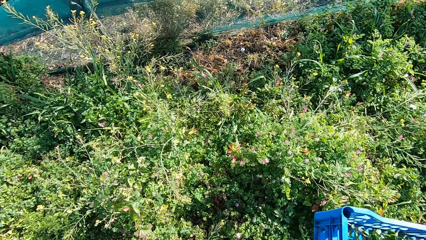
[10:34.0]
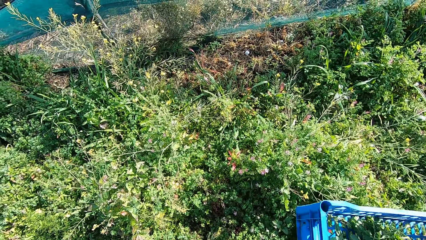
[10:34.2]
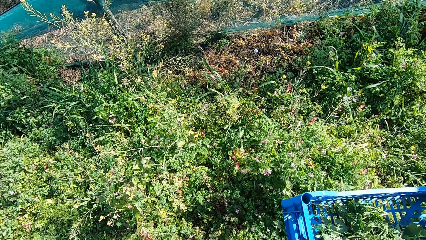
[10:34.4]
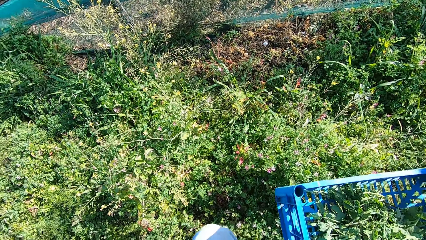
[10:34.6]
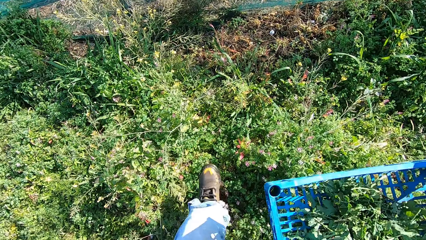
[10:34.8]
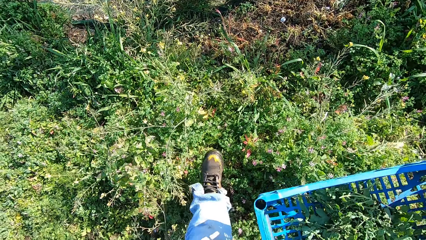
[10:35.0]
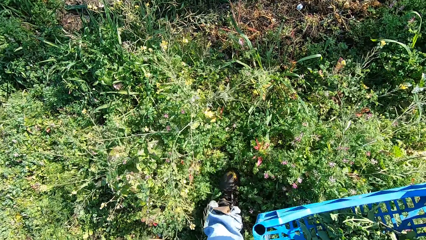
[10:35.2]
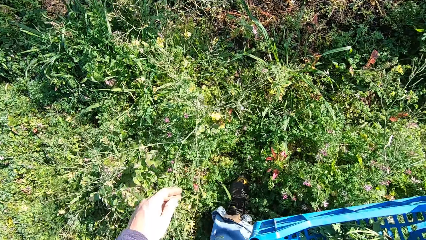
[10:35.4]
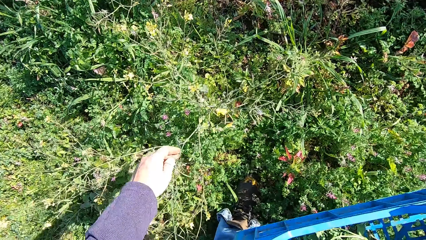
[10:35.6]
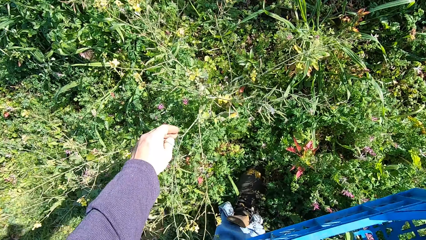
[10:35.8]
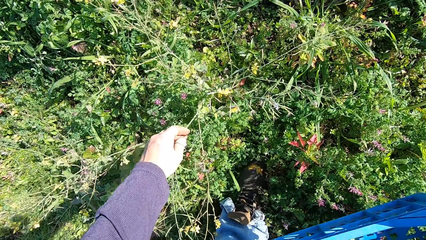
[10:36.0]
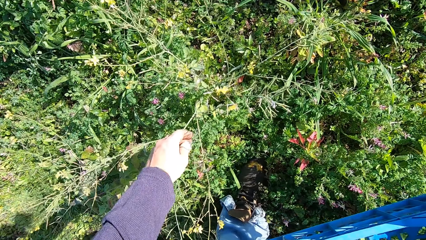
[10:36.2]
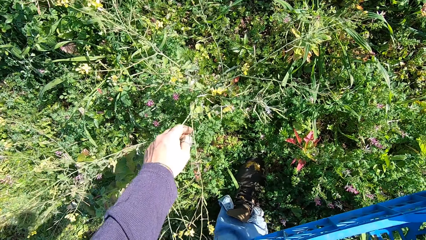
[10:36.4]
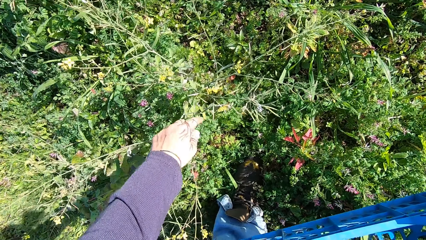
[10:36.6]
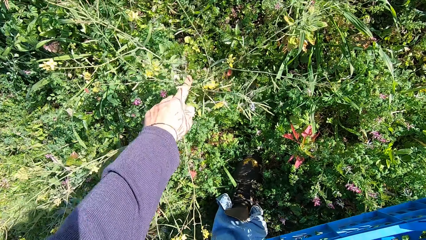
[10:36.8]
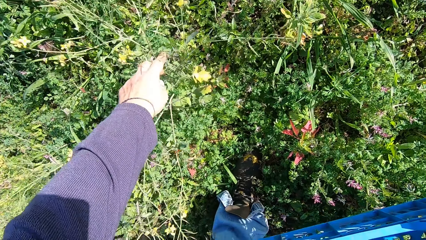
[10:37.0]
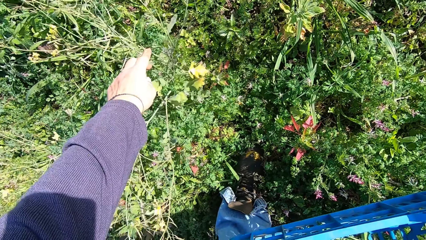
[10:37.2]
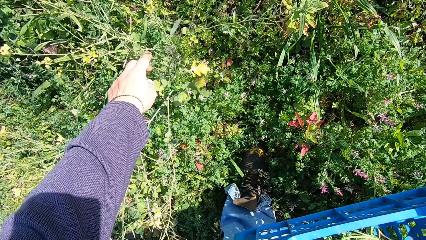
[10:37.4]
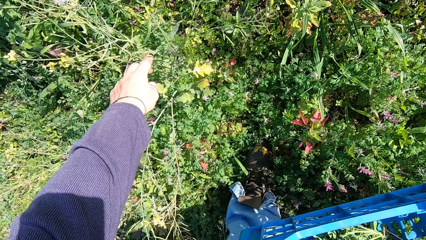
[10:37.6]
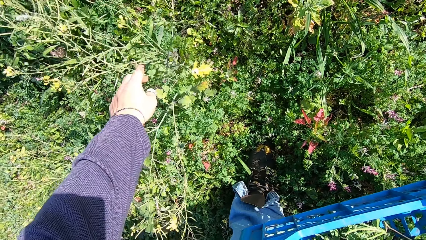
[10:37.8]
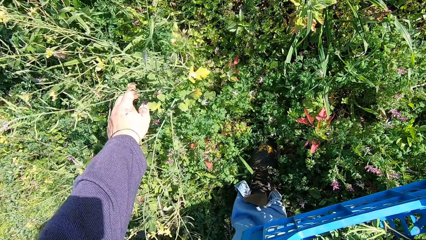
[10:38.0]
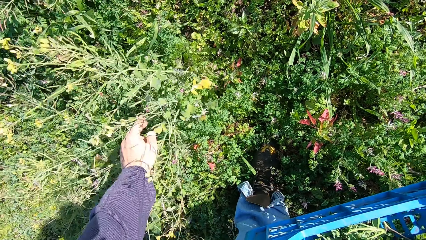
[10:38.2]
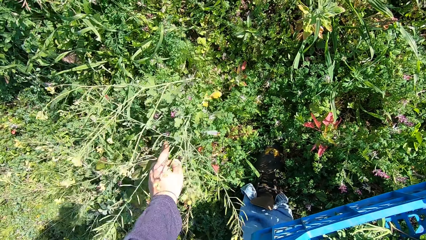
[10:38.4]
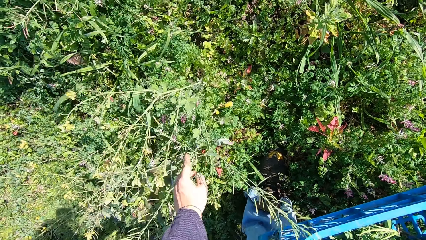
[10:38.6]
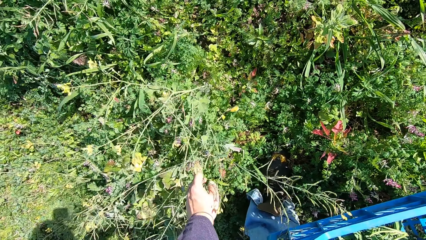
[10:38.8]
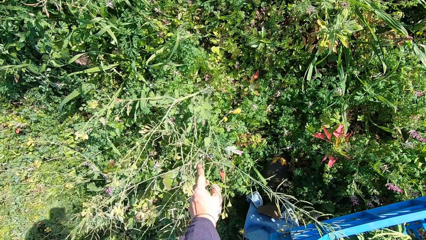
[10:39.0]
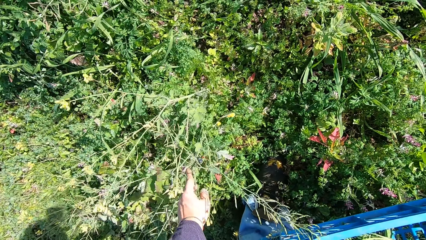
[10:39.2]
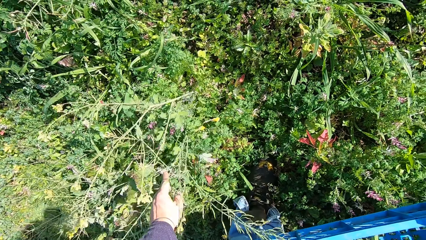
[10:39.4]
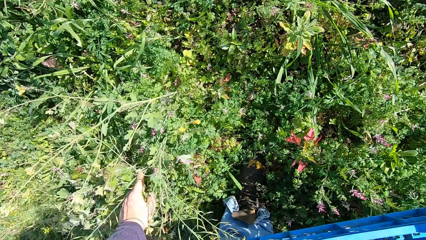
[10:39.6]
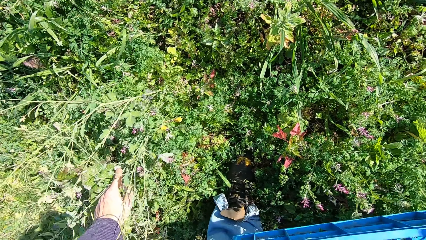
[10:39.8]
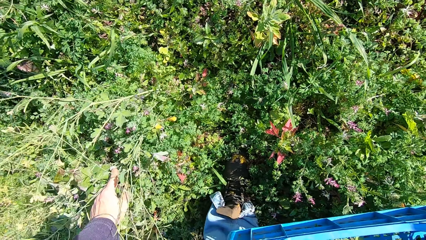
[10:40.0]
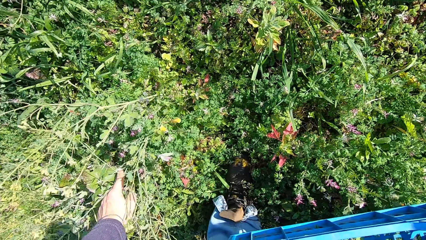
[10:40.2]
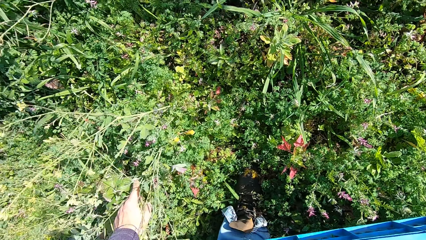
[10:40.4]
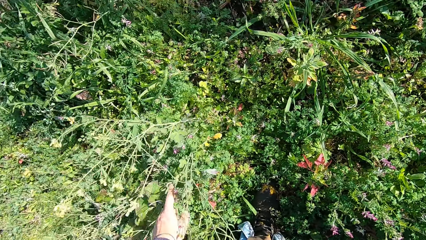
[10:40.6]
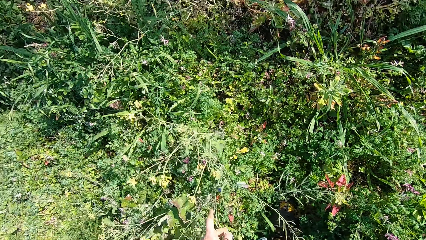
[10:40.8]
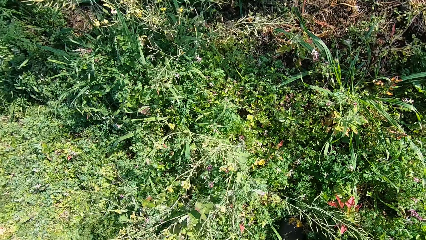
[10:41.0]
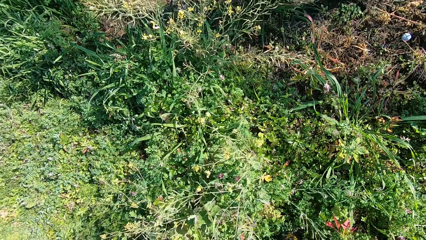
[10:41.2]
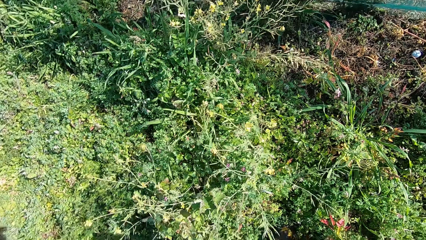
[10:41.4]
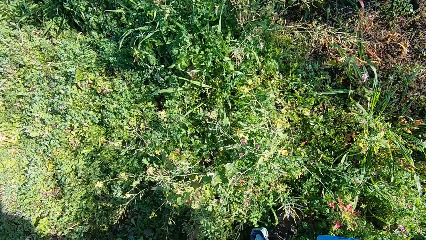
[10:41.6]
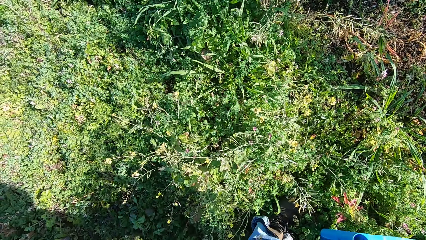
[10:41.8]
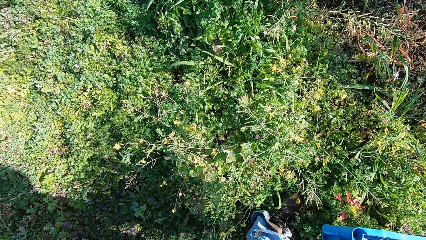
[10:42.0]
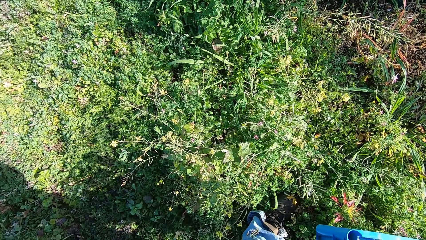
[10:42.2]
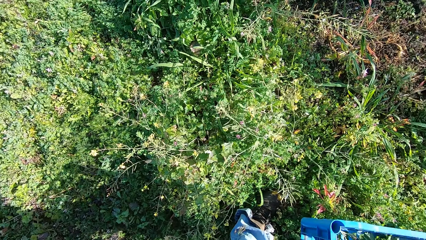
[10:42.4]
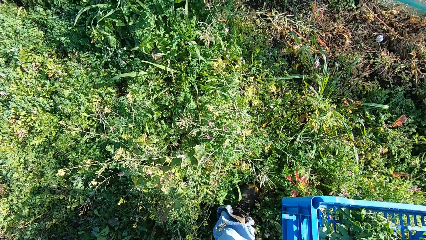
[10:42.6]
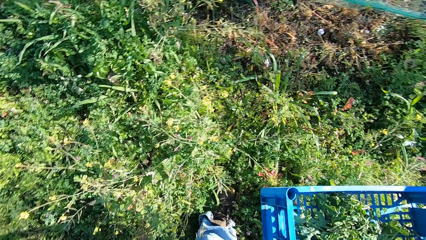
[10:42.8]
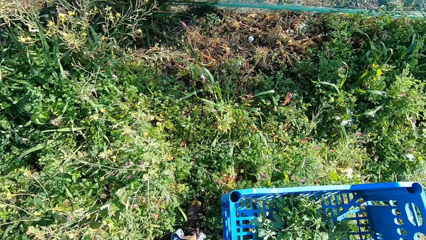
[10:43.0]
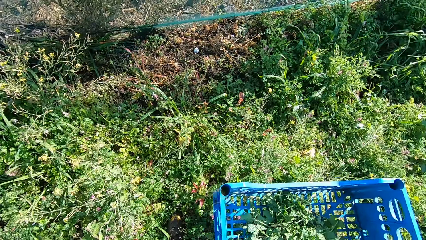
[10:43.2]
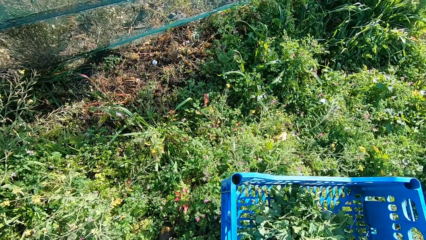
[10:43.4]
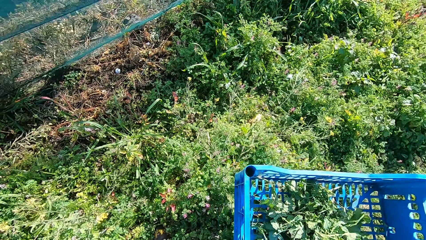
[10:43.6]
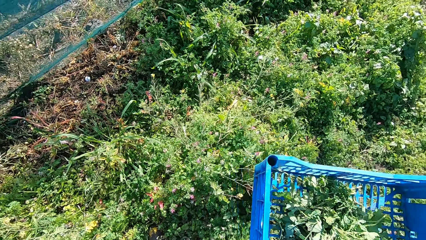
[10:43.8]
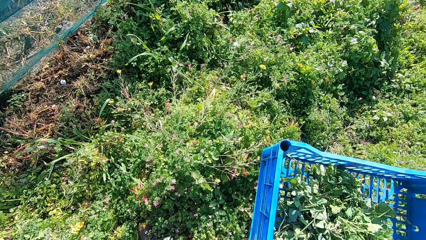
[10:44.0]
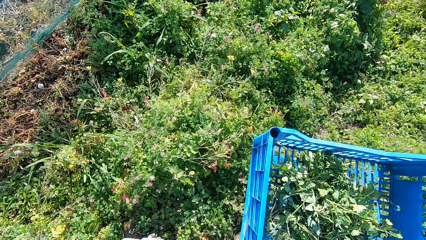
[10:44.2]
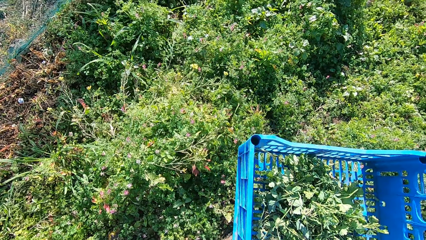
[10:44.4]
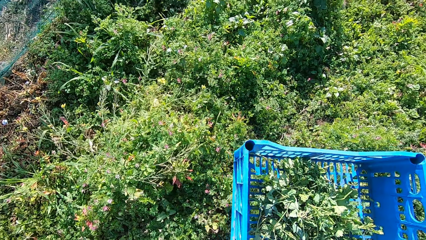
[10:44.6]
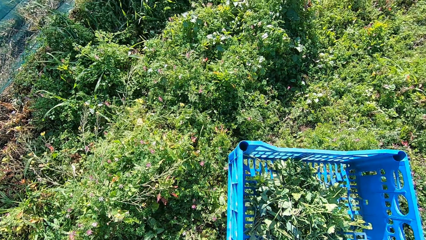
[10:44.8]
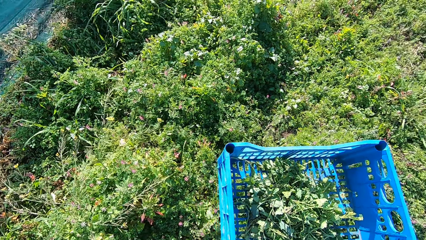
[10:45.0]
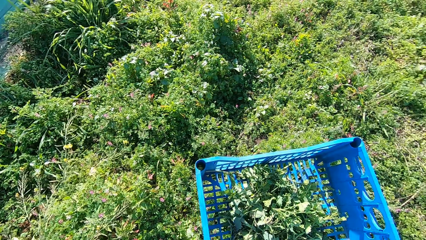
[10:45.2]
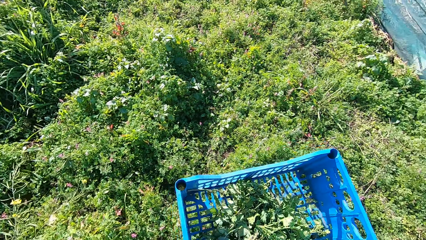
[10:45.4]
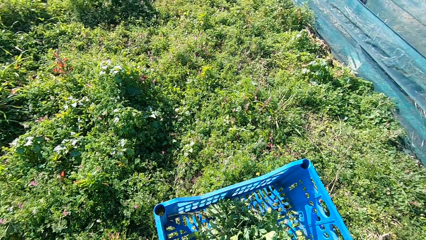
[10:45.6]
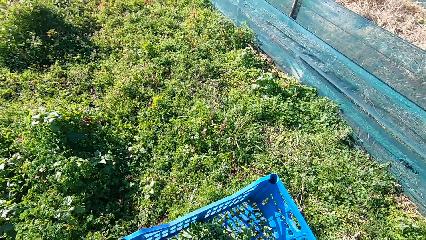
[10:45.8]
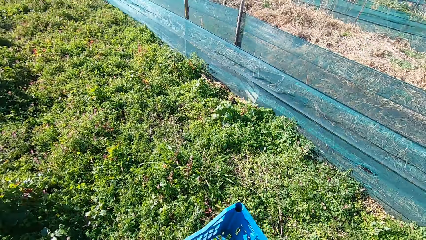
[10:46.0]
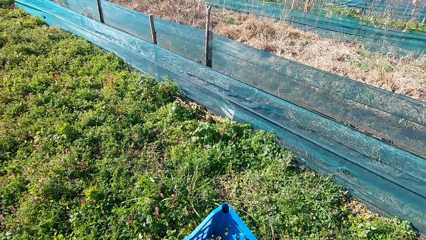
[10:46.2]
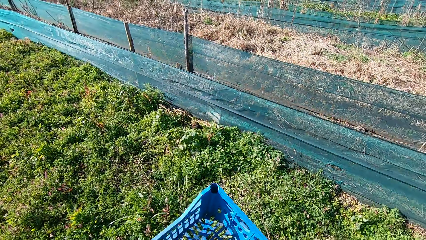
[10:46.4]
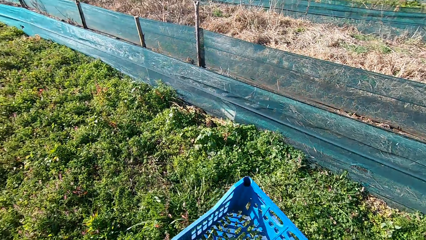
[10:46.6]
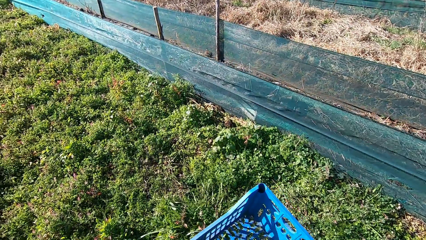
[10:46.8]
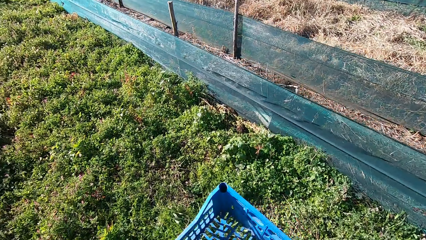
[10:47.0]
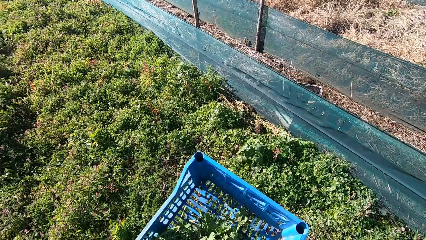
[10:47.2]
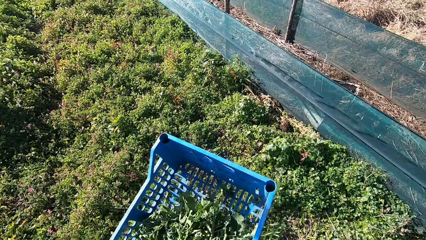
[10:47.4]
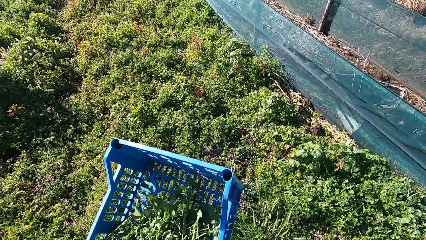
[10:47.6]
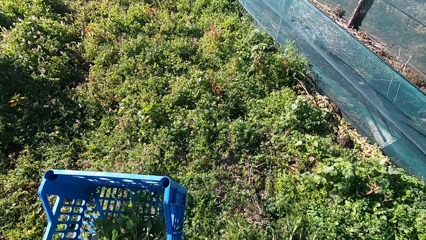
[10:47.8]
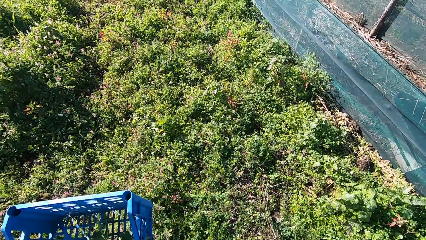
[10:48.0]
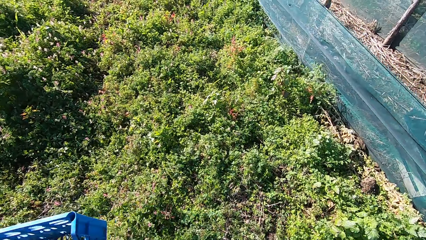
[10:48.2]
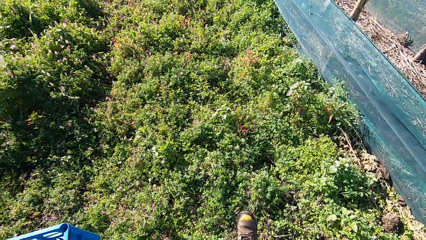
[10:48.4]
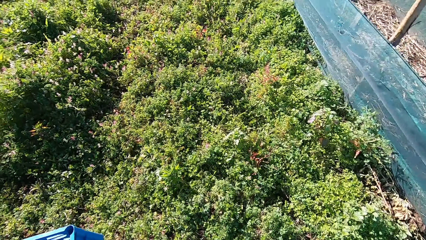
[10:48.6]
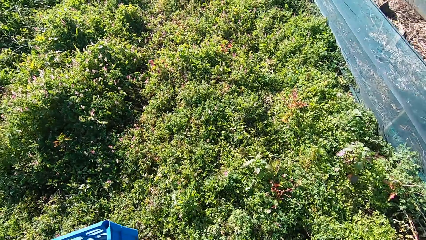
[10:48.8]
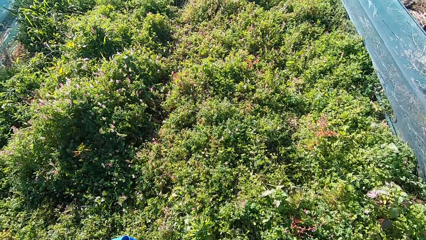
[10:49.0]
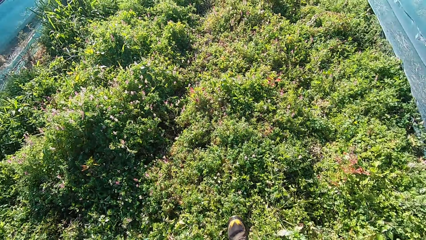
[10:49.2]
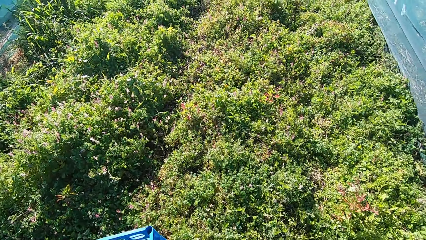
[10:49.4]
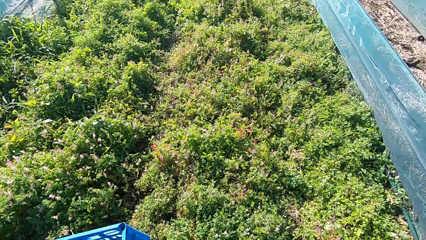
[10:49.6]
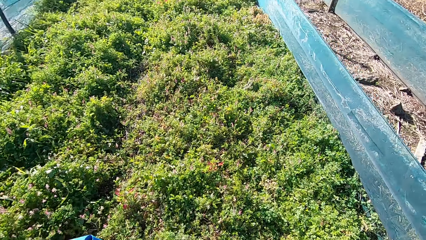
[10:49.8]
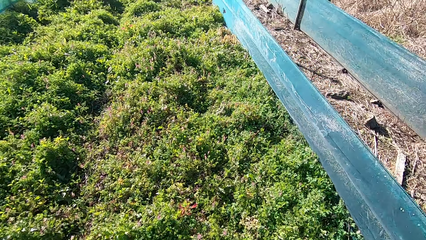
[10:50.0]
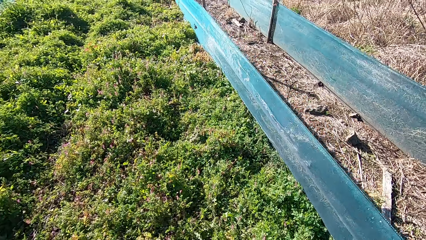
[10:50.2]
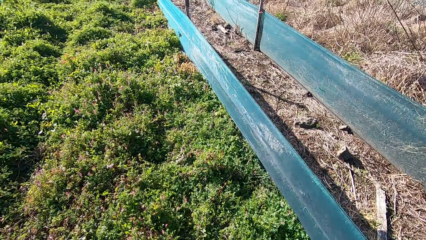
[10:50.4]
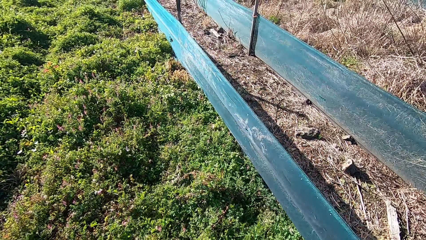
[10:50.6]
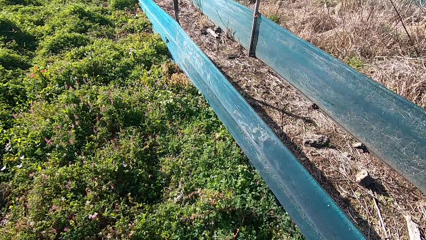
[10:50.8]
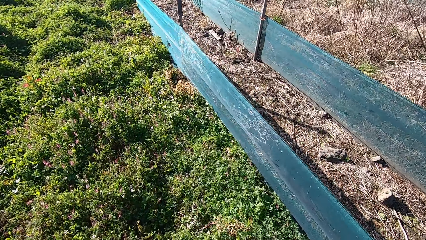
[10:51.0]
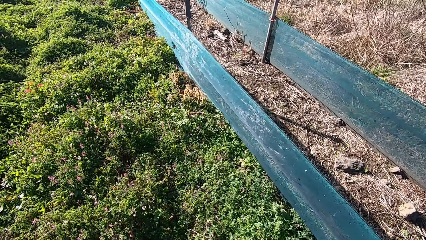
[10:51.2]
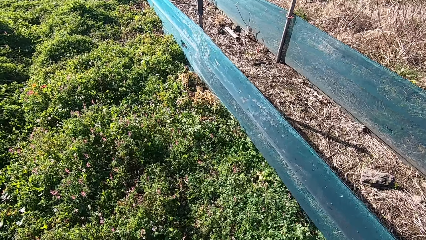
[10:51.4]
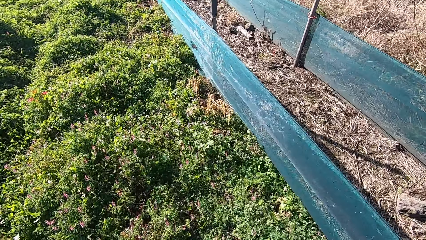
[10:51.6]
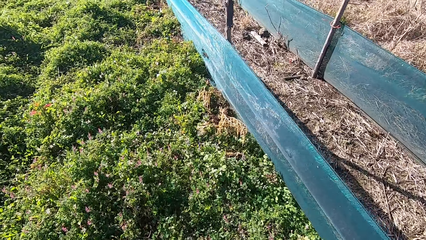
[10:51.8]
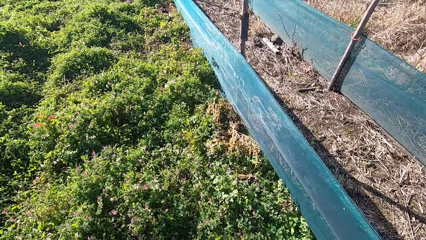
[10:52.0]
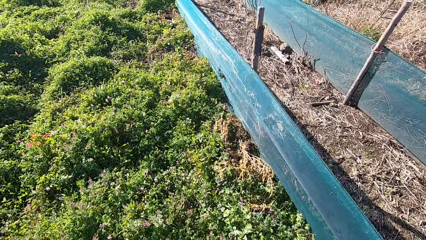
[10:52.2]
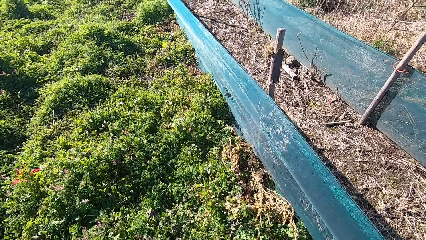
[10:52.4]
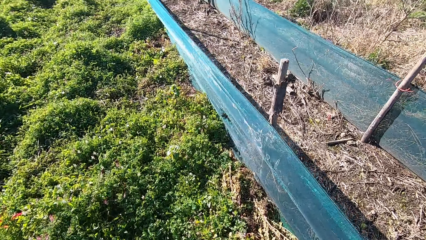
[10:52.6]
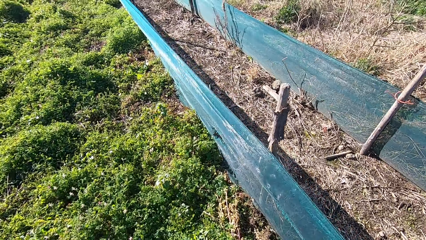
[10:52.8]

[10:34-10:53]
The camera wearer checks a dandelion plant with his left hand. He walks around the garden. He turns around.
